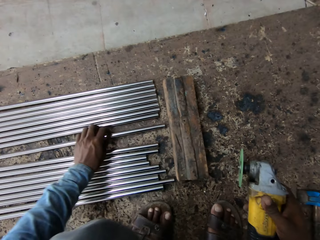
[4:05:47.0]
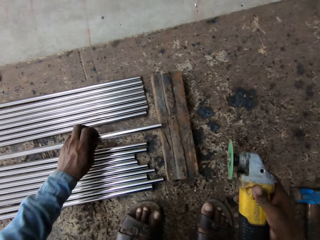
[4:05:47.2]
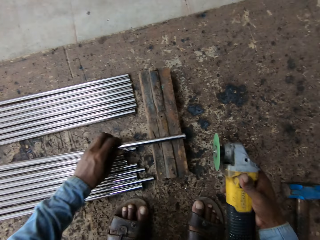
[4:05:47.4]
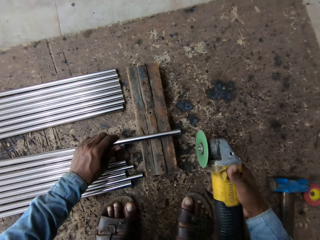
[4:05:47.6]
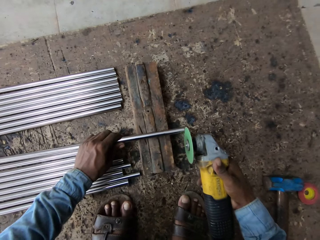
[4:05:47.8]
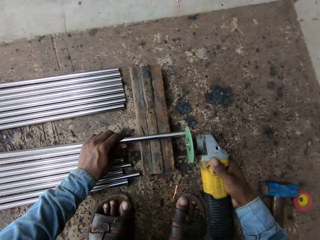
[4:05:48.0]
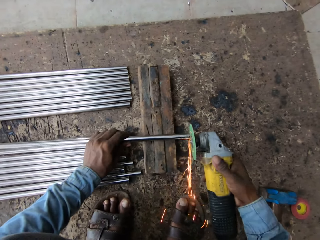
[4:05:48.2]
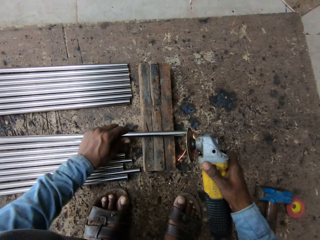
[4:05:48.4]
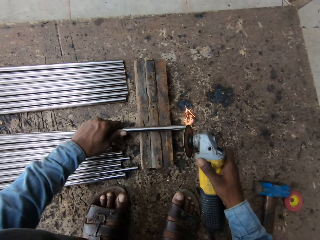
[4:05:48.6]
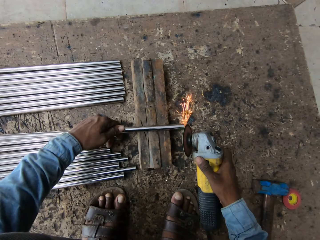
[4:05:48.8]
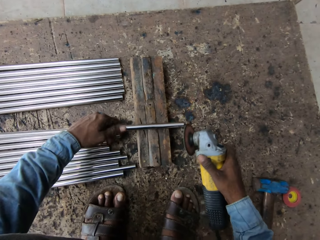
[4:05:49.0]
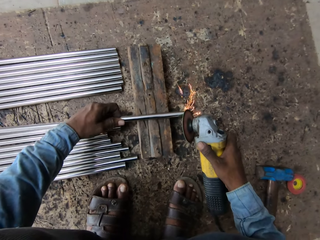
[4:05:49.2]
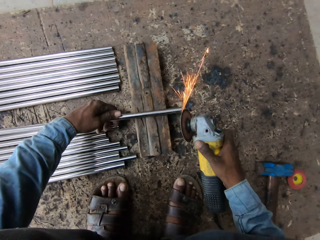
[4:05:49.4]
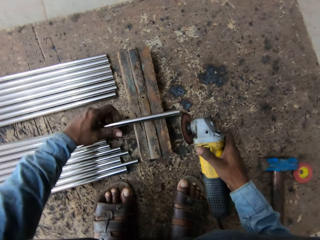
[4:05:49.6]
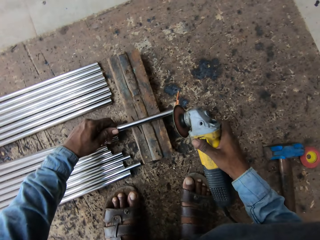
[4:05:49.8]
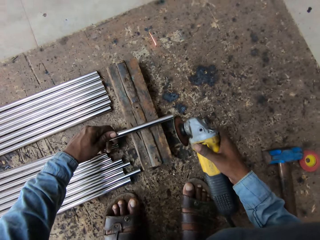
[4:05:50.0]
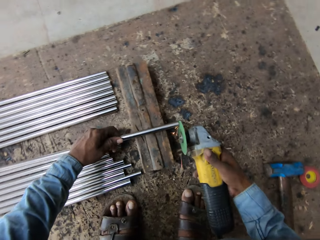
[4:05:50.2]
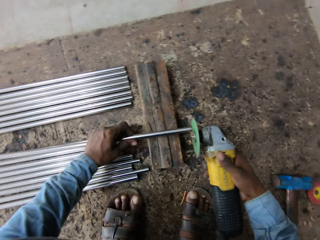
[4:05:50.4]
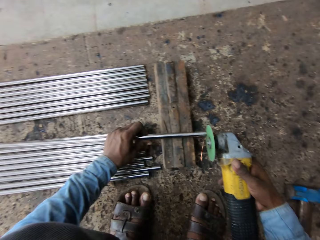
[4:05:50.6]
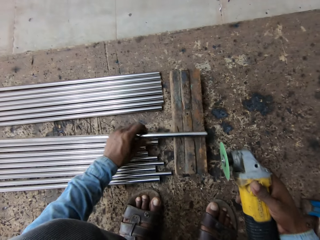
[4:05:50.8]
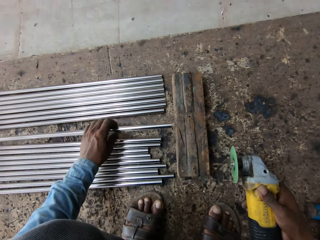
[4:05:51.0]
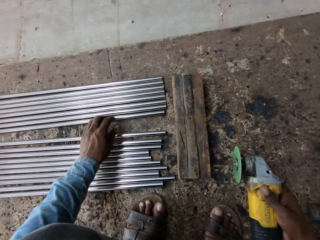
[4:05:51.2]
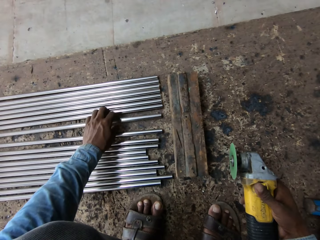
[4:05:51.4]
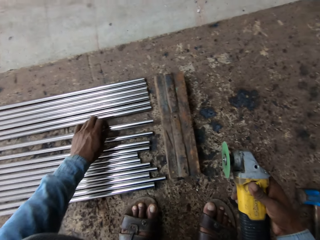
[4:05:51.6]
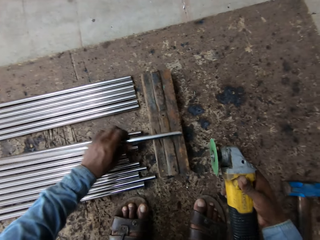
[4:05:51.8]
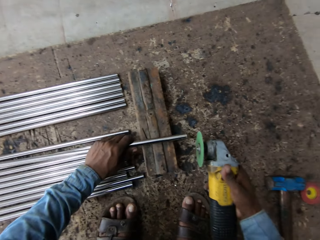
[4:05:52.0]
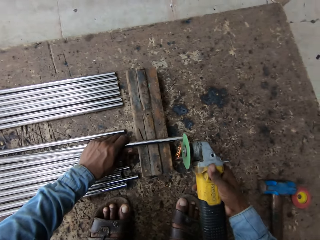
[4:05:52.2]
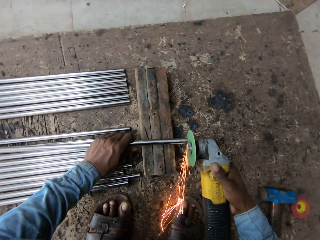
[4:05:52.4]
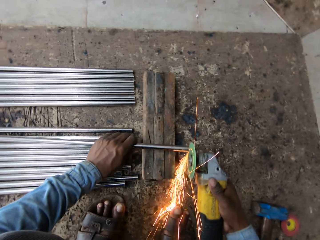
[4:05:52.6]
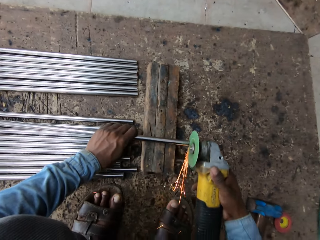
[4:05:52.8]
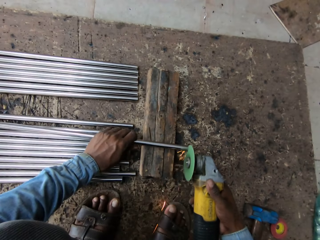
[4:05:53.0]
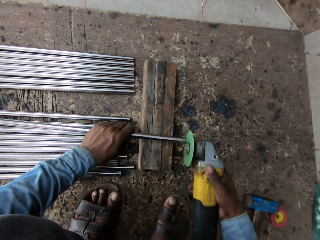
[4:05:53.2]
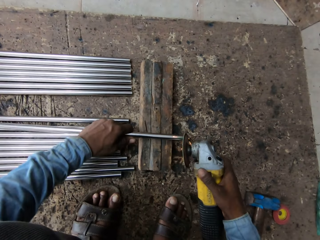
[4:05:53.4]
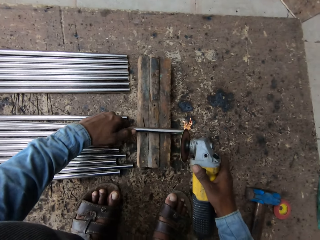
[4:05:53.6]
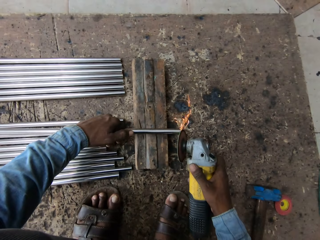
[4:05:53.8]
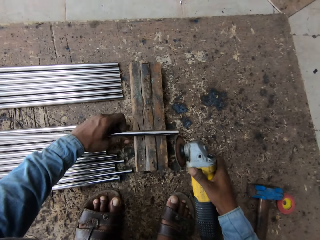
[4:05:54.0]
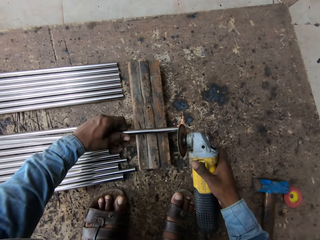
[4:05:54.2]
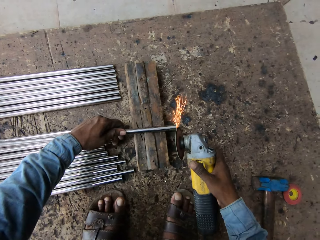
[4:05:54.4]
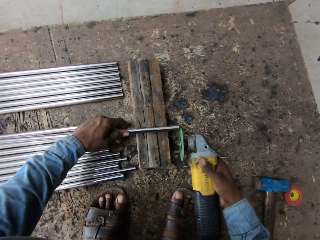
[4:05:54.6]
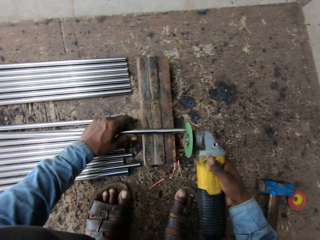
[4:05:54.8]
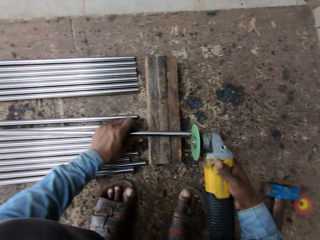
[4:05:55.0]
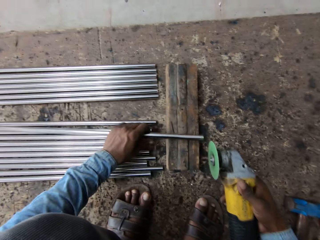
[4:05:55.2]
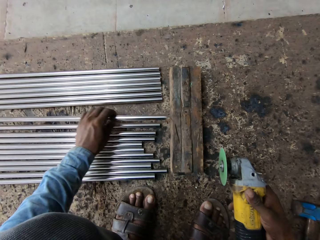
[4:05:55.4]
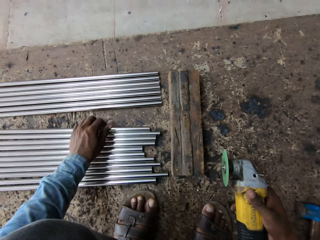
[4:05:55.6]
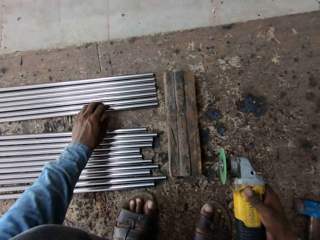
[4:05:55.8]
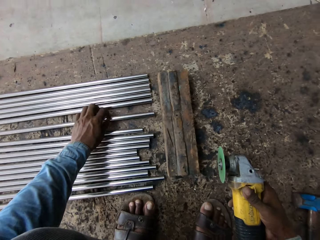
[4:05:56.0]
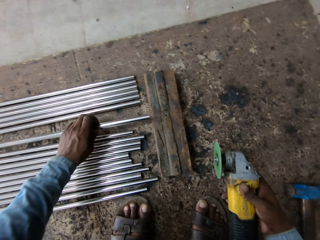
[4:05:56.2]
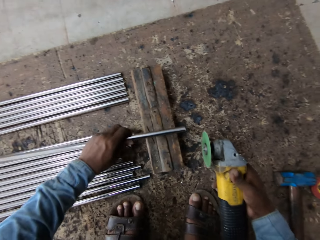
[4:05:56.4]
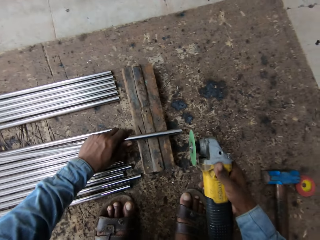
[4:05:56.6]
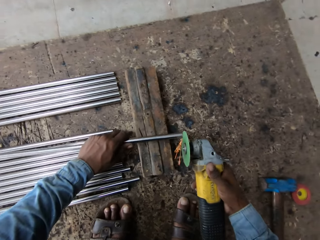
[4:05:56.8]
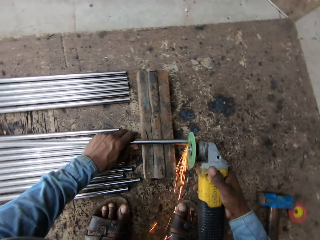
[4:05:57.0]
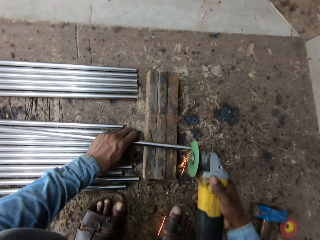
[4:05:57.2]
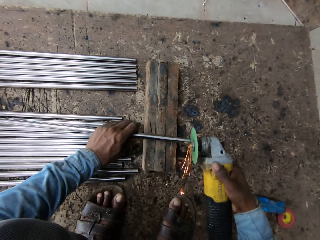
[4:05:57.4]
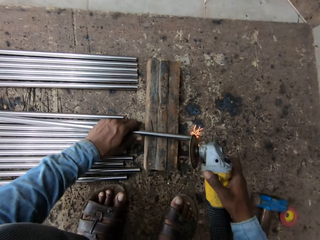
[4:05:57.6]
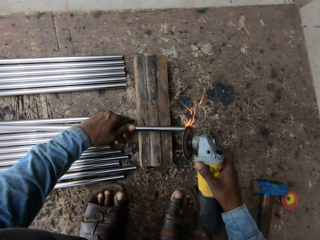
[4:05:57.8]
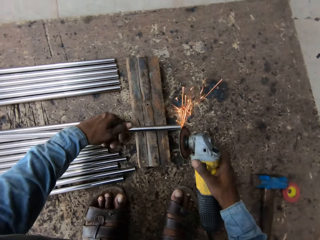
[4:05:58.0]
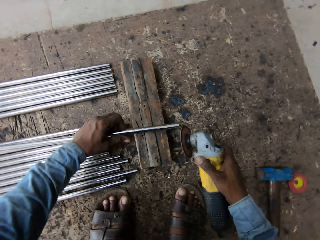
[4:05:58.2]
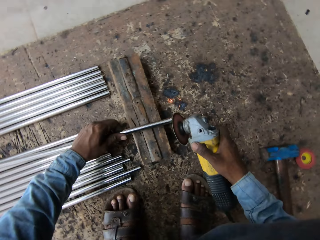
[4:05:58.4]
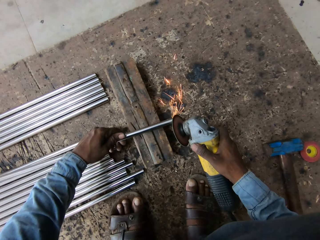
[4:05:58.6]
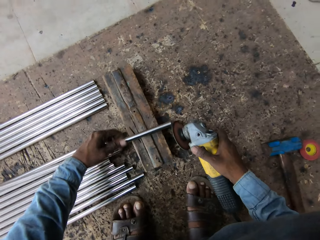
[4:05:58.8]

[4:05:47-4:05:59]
The camera wearer moves wood. They pick up metal. They weld the metal. They put the metal down. They pick up the metal. They weld the metal. They put the metal down. They pick up the metal. They weld the metal.

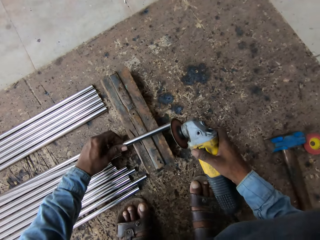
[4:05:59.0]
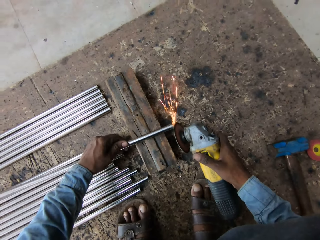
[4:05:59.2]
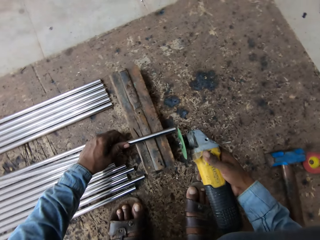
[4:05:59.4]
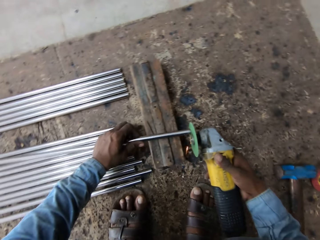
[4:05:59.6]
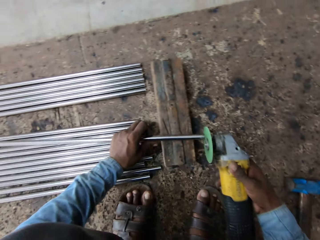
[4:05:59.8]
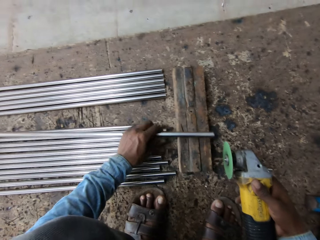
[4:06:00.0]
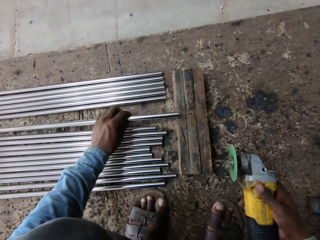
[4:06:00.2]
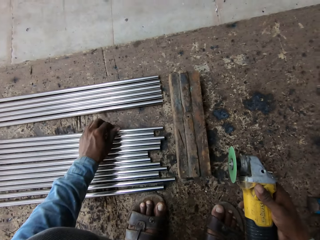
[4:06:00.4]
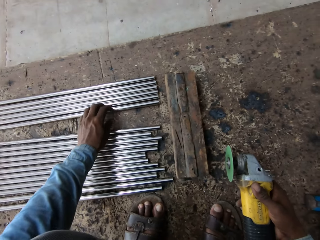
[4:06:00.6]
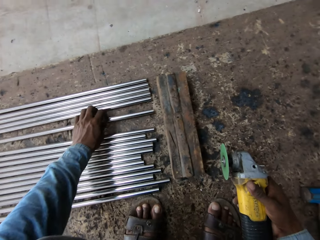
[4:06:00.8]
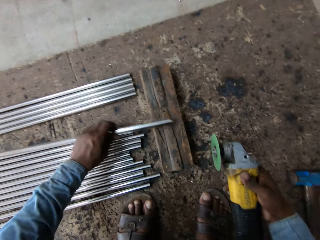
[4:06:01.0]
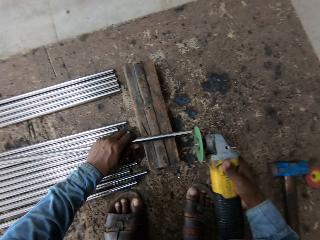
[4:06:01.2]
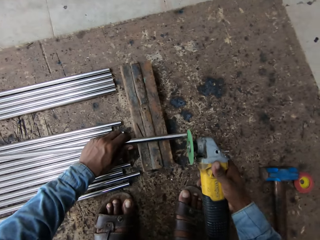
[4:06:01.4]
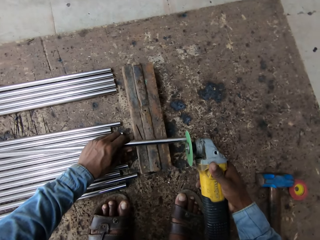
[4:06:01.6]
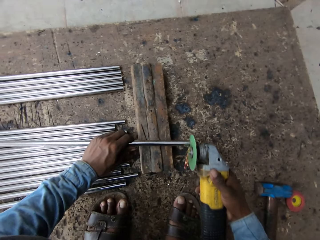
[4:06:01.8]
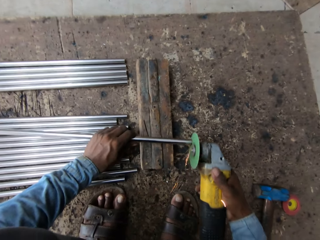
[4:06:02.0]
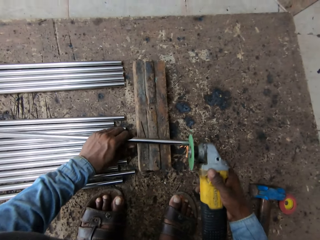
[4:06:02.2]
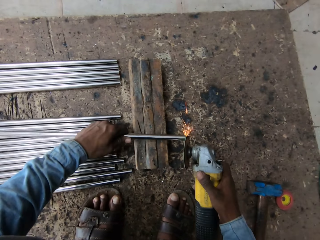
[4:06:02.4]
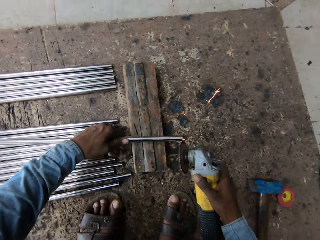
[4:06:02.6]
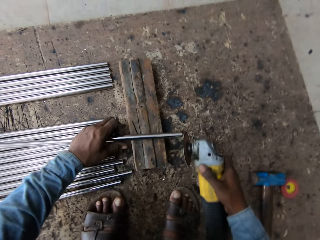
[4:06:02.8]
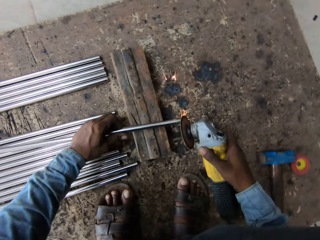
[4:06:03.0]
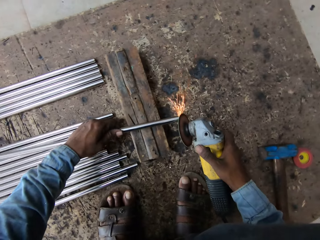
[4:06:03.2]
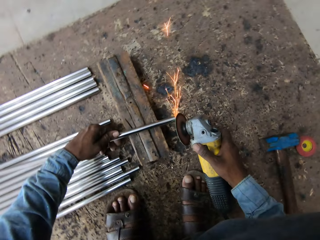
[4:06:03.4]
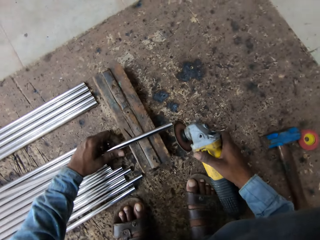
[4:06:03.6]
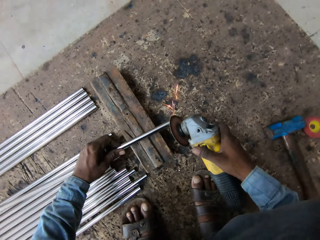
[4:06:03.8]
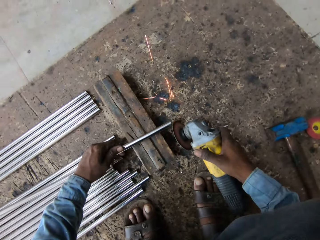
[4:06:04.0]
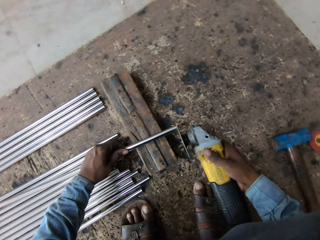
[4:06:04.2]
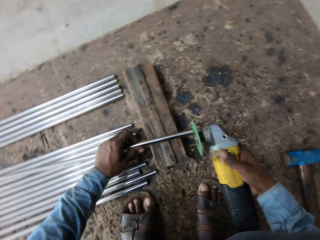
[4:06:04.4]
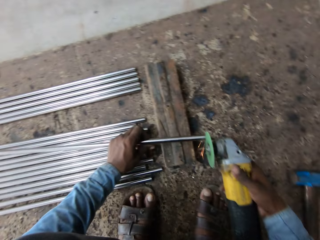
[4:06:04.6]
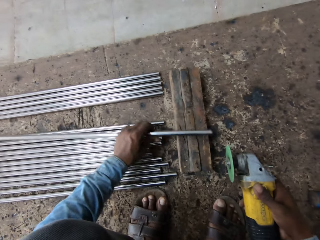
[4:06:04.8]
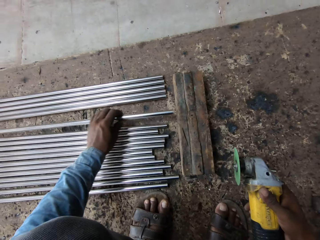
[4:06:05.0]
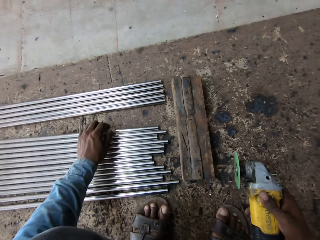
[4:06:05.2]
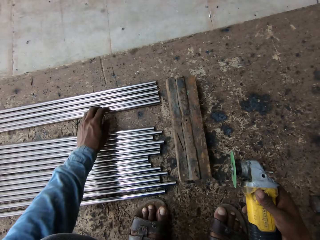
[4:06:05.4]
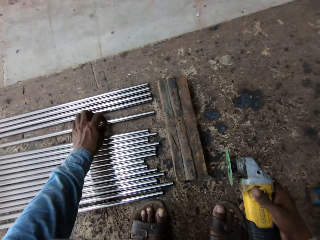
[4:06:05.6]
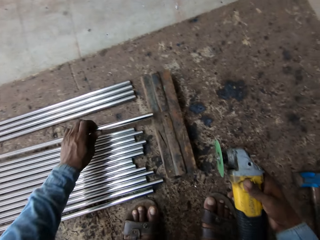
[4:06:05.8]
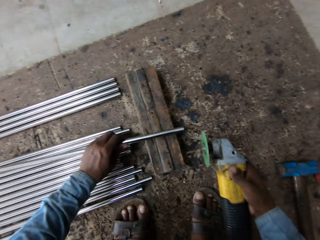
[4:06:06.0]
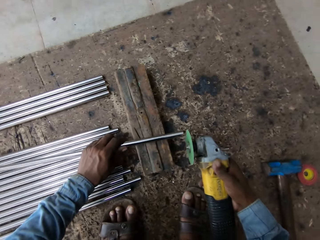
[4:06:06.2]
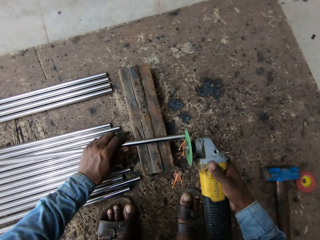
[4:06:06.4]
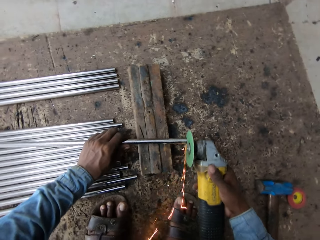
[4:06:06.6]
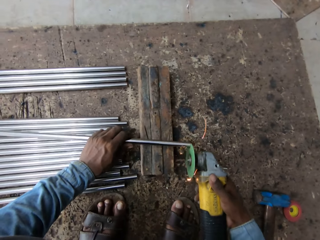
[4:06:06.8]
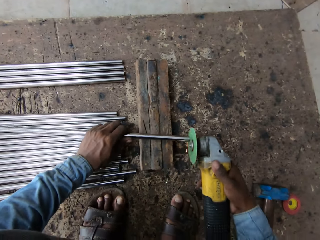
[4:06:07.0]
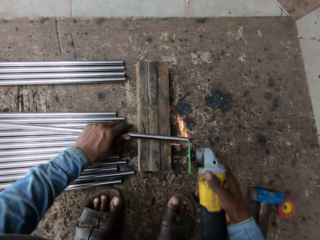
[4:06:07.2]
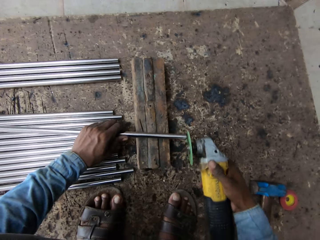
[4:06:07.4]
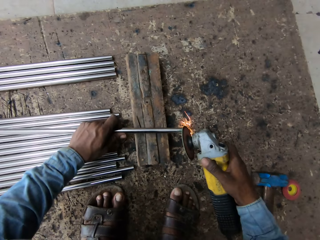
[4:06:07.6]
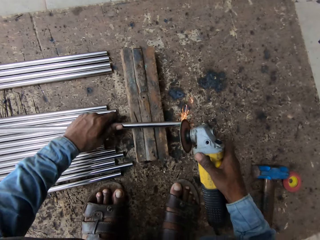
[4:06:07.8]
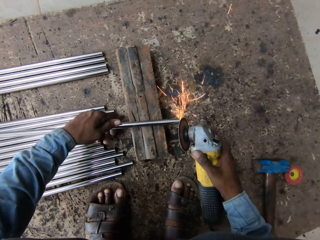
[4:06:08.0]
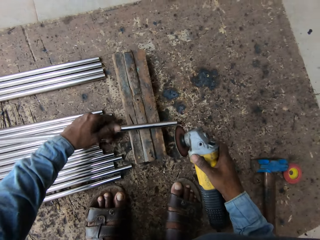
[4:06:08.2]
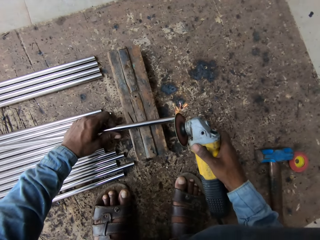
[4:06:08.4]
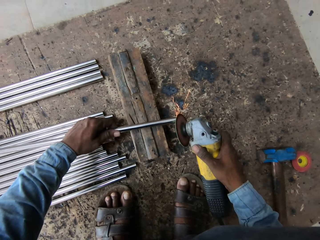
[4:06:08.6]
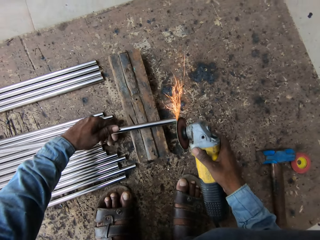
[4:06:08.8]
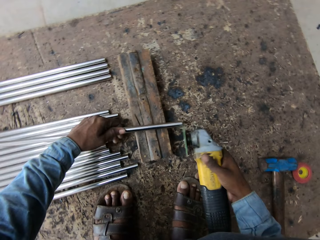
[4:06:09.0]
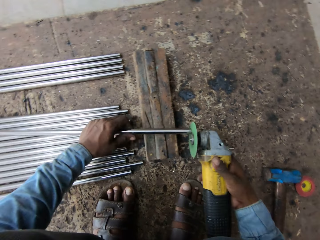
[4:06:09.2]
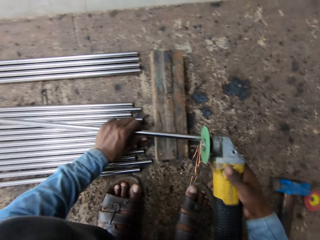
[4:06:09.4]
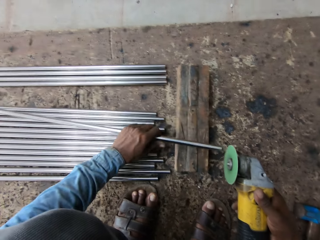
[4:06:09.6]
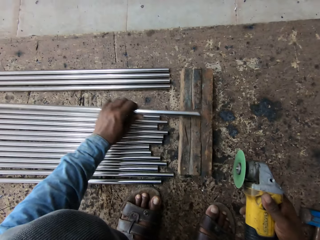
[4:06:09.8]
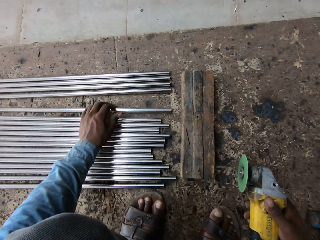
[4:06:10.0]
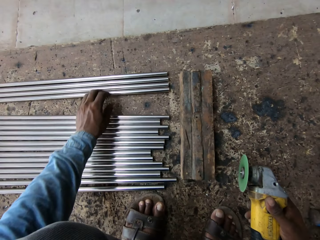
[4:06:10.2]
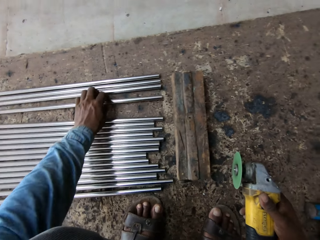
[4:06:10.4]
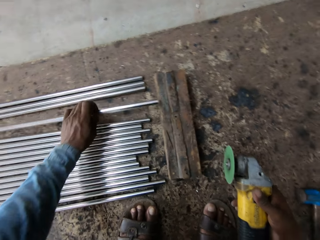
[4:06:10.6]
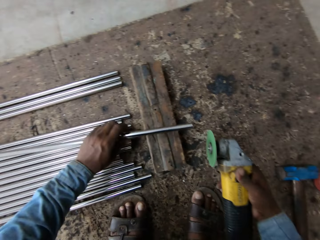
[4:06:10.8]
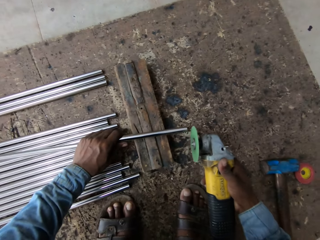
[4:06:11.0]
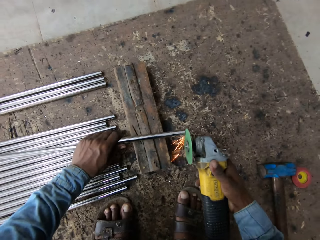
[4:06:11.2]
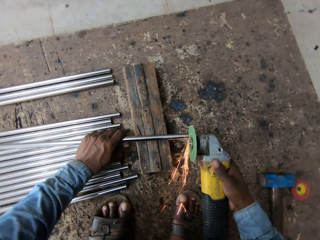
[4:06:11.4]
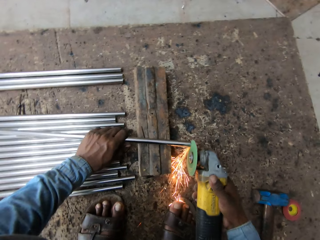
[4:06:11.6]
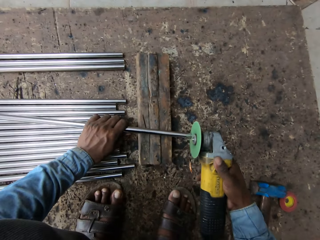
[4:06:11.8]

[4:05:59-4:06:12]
The camera wearer puts metal down. They pick up the metal. They weld the metal. They put the metal down. They pick up the metal. They weld the metal. They put the metal down. They pick up the metal. They weld the metal.
